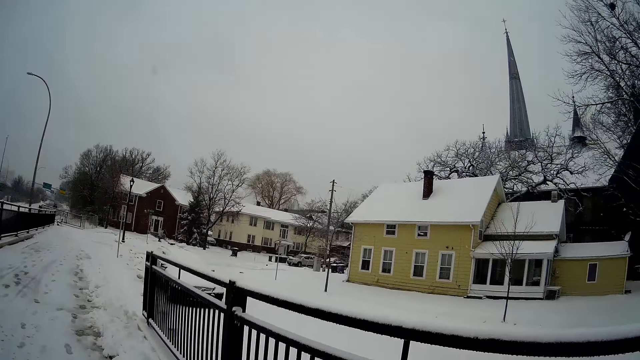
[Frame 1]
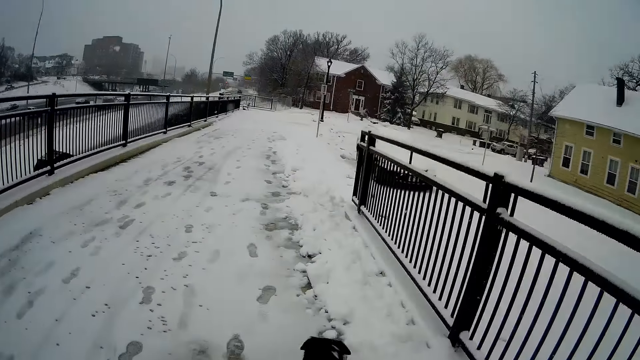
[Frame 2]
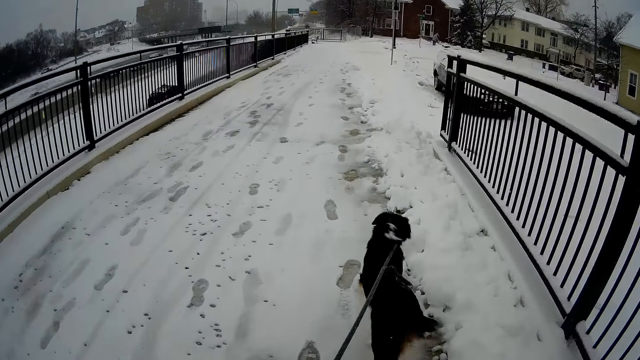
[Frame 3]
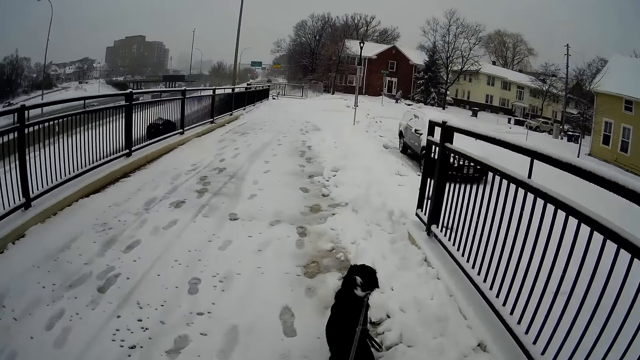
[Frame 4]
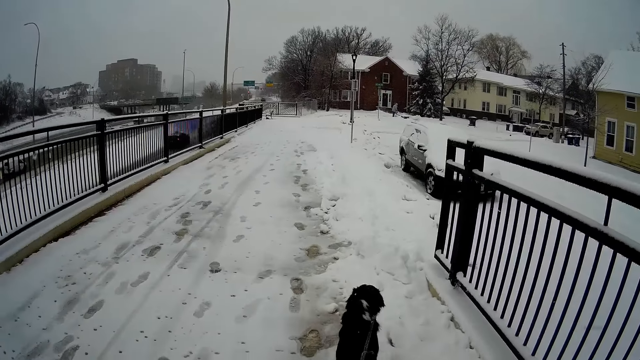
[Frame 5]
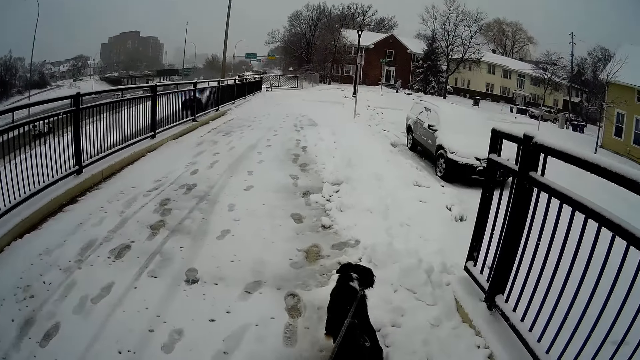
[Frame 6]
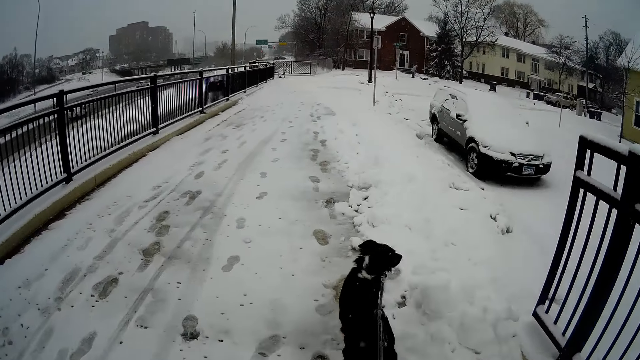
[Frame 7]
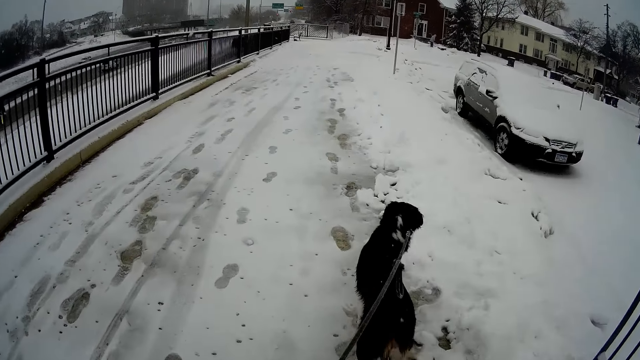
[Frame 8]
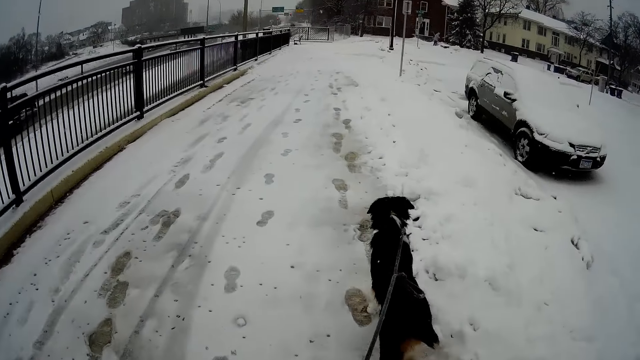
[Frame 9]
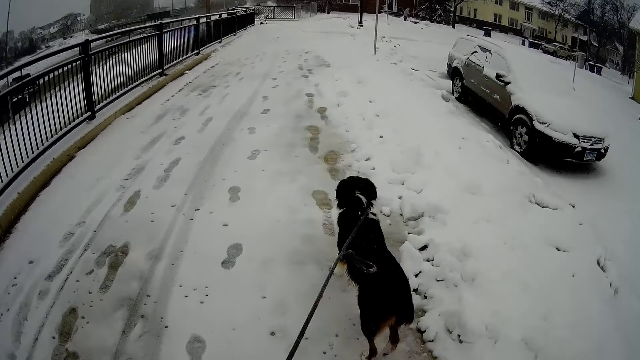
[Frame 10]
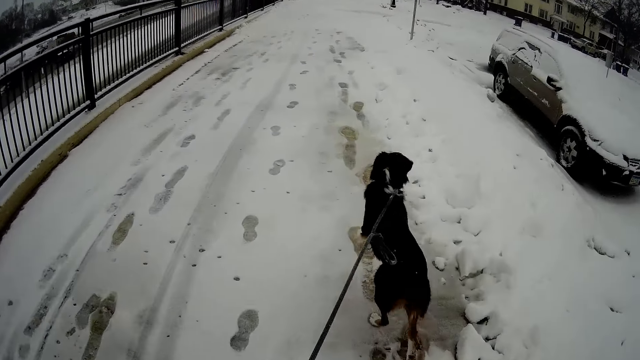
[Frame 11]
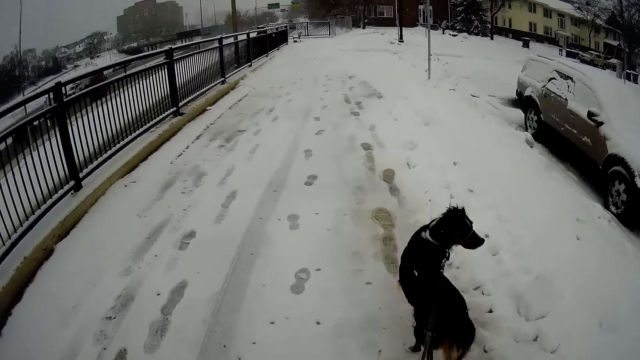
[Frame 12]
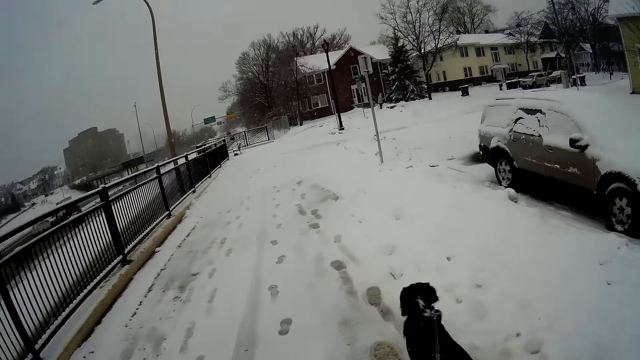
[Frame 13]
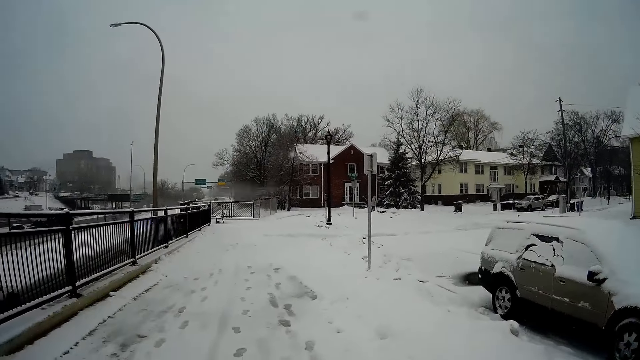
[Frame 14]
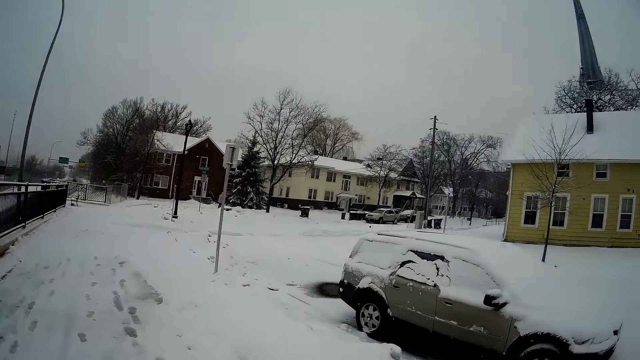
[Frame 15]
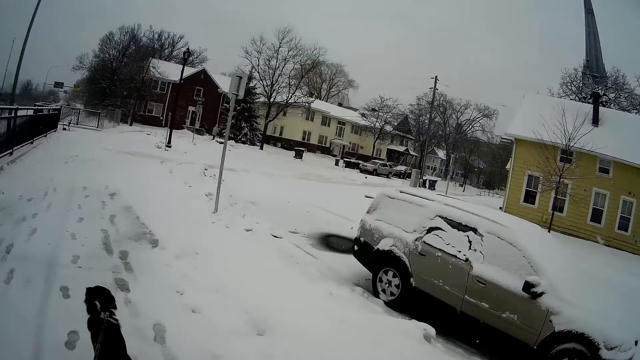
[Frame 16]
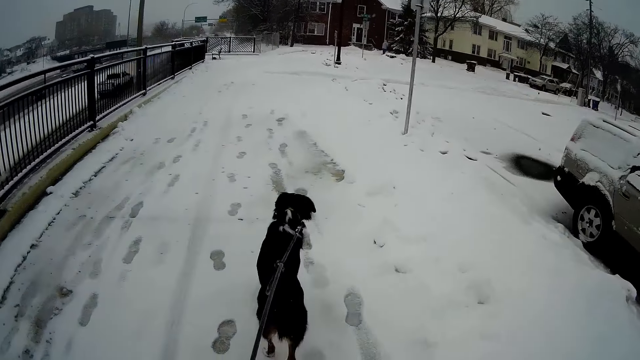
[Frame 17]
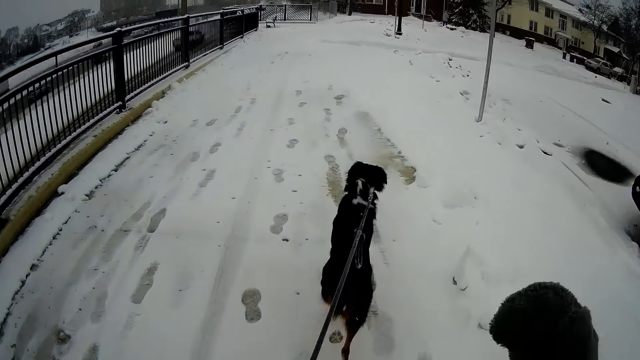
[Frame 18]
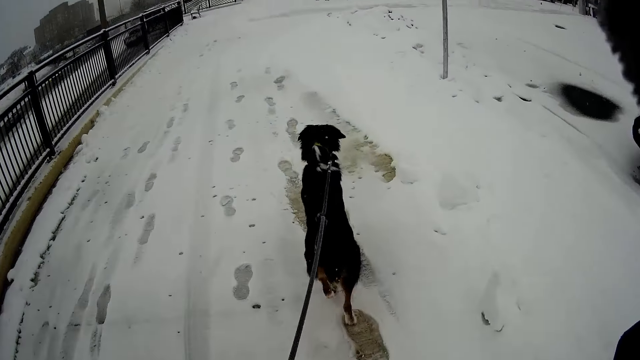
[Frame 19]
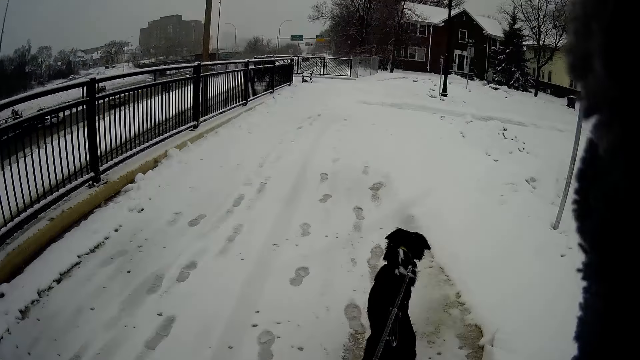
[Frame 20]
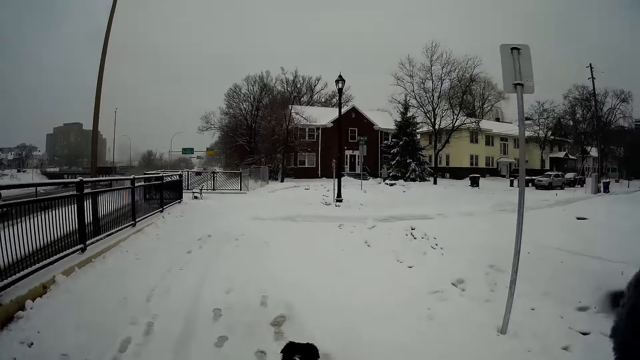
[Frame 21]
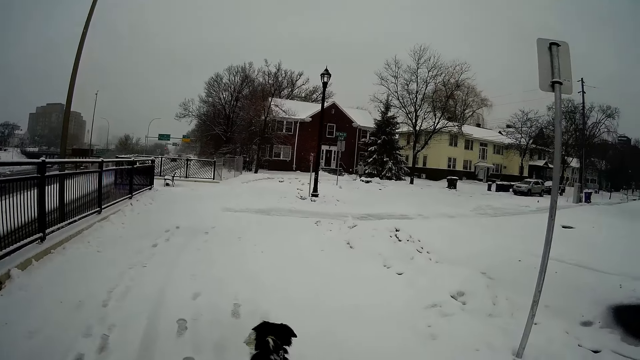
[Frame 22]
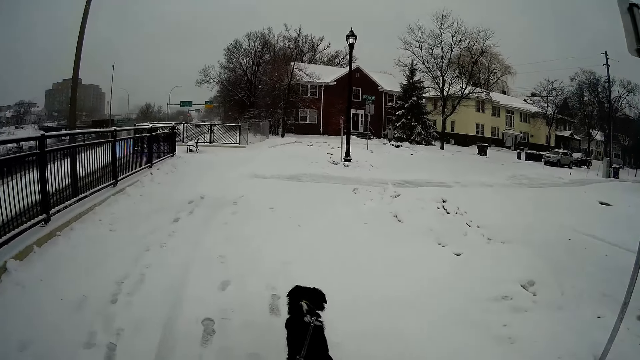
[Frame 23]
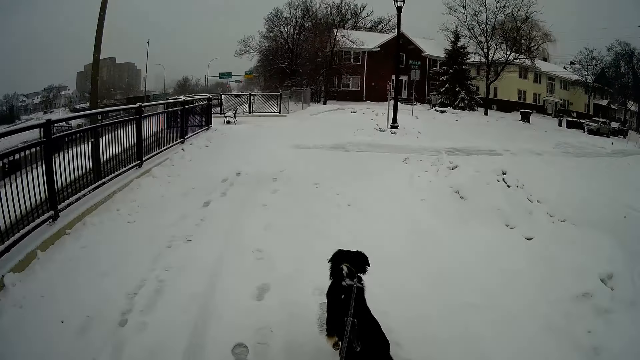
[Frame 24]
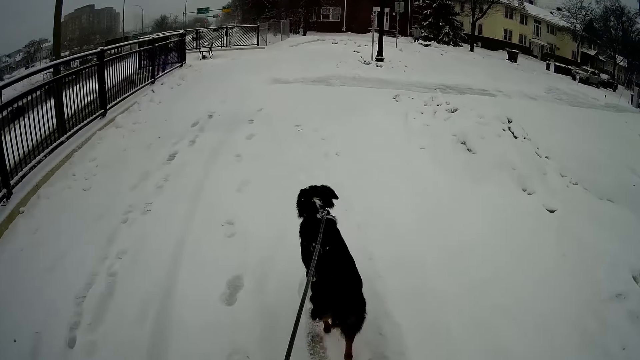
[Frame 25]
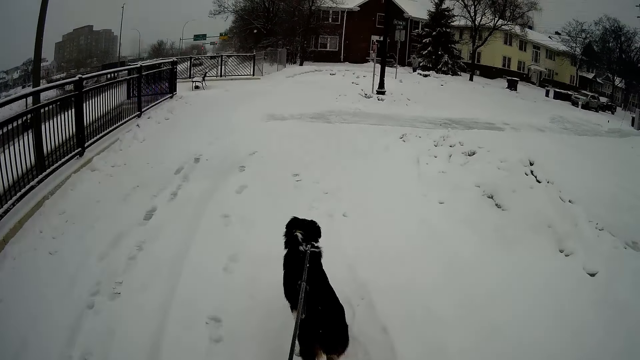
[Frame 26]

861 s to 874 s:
The camera wearer raises a hand. They raise a hand again.

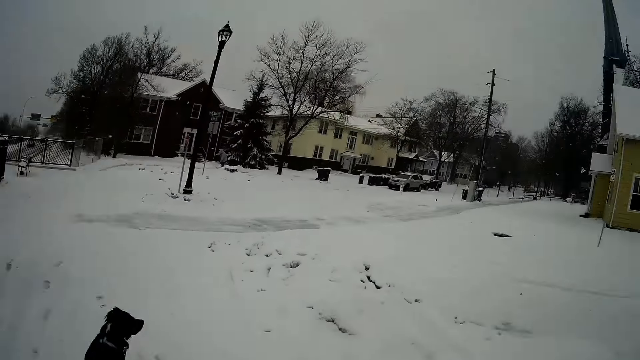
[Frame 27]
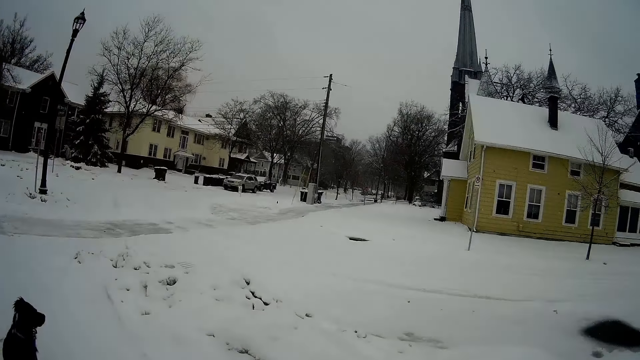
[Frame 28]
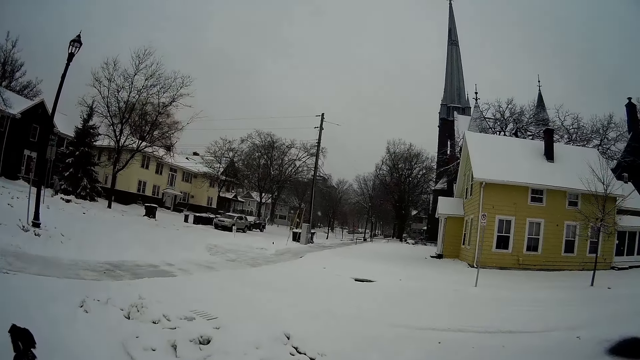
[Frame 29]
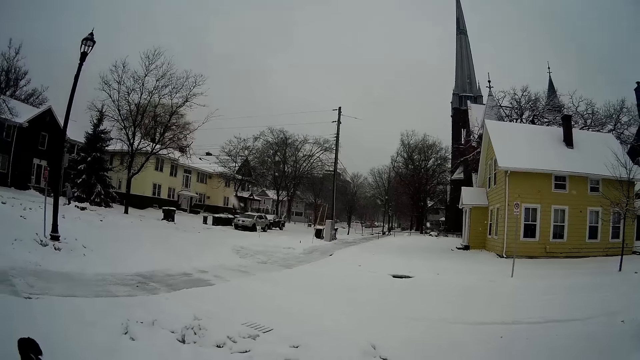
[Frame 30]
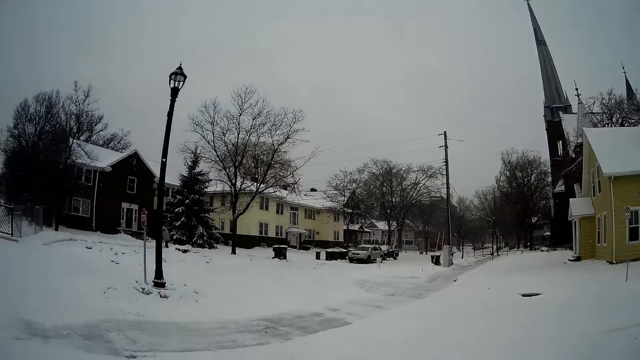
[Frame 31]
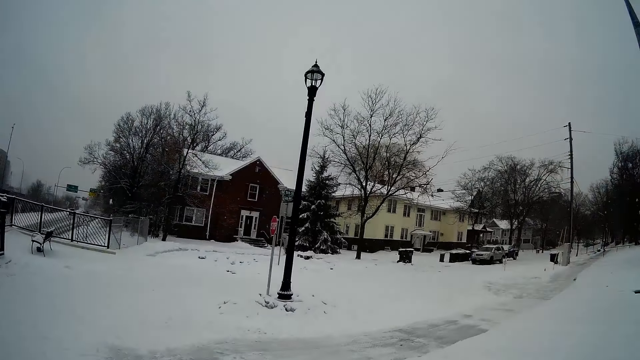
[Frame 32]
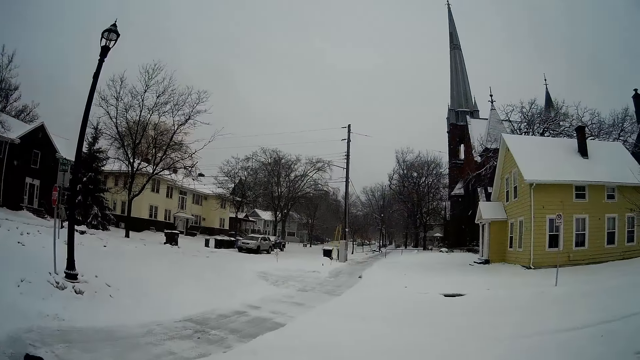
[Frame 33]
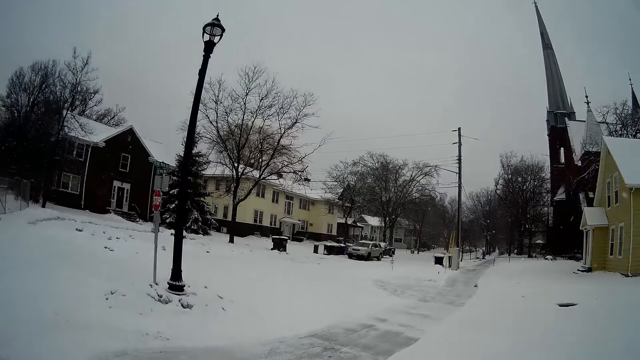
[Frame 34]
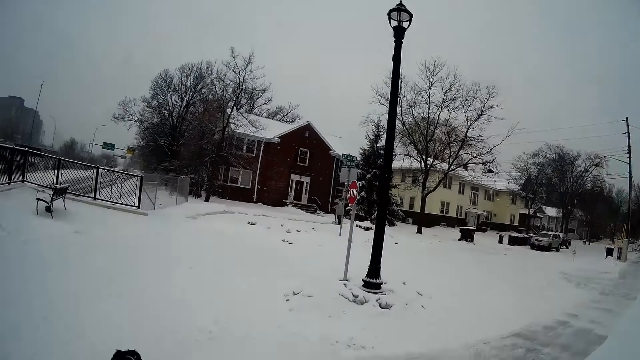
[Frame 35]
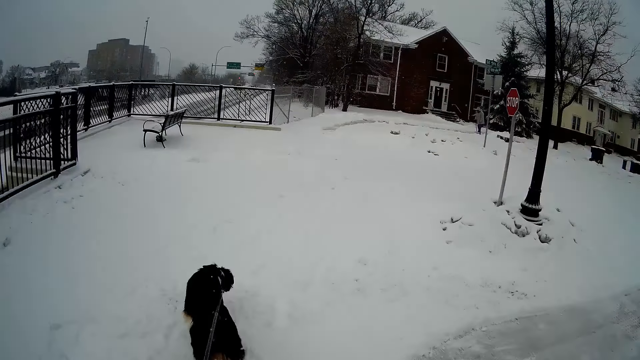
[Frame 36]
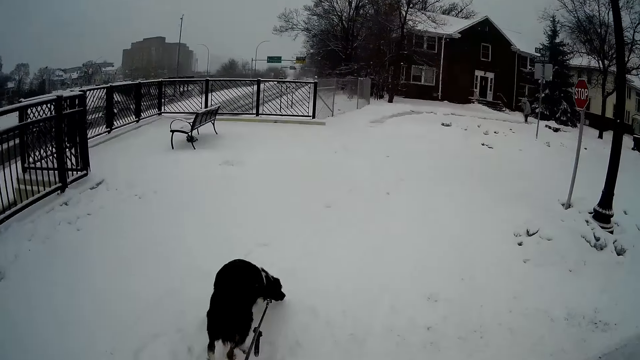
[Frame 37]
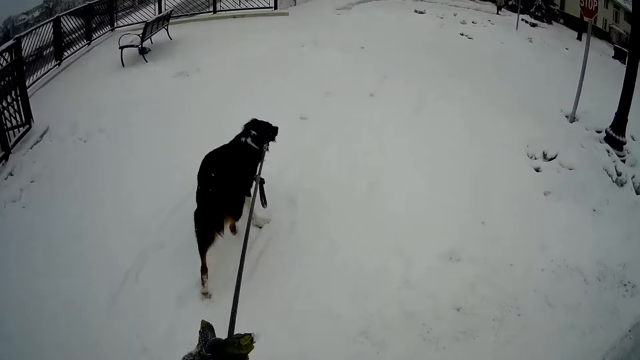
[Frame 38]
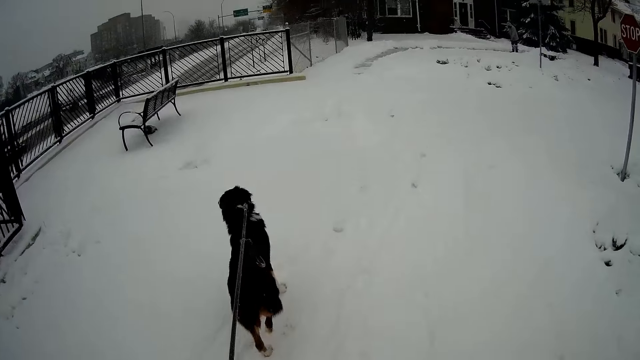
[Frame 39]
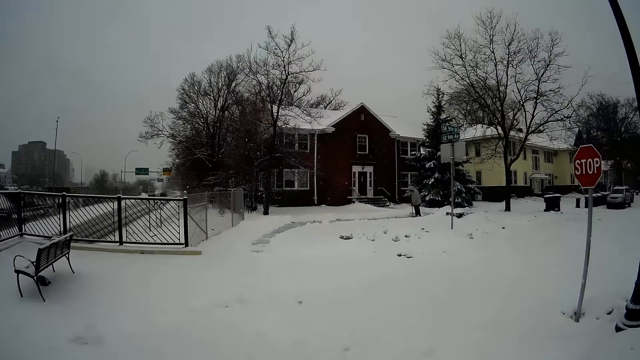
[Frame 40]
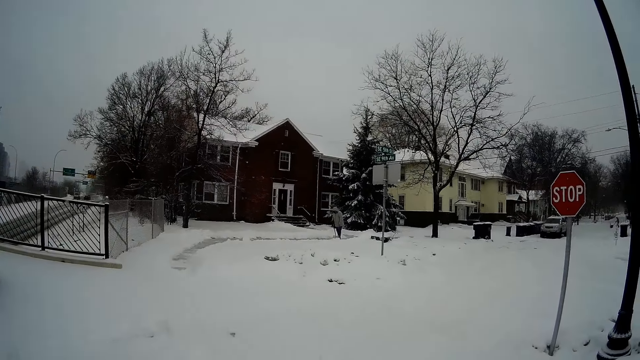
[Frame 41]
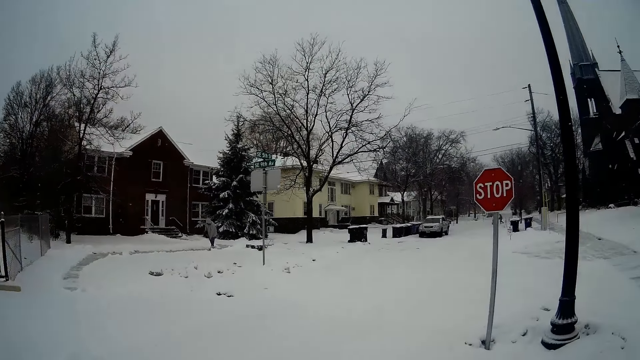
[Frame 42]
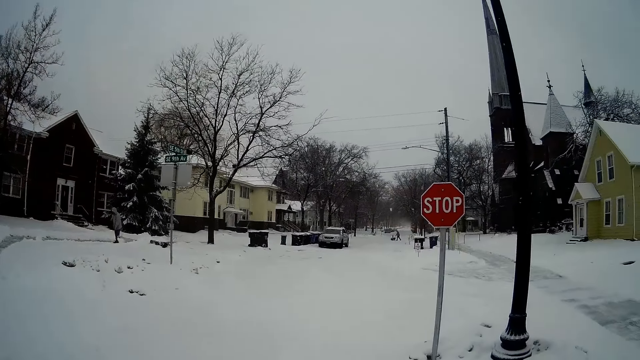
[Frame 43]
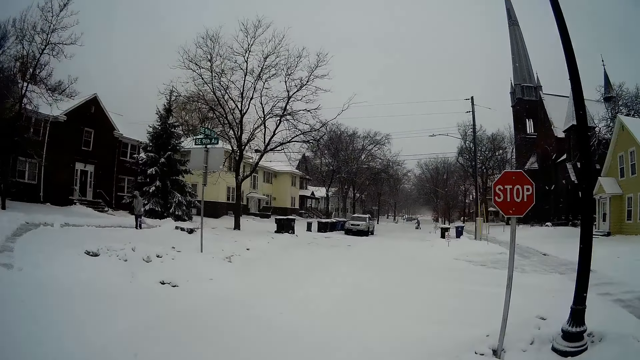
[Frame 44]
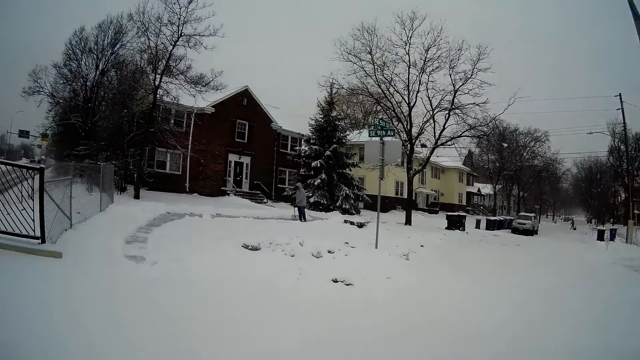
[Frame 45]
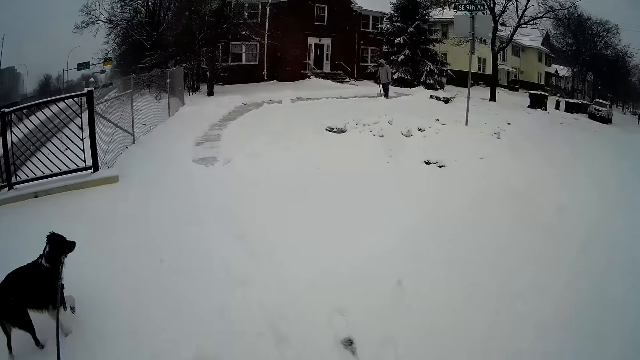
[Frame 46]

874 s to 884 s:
The camera wearer raises a hand.
